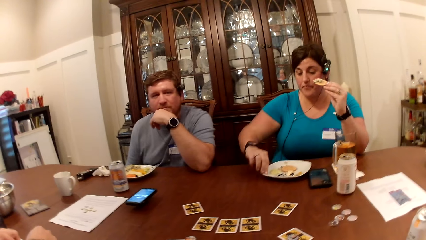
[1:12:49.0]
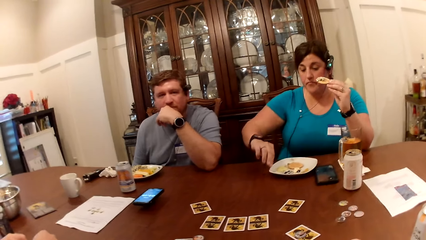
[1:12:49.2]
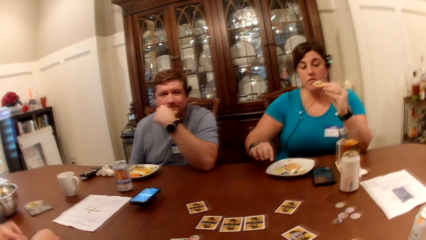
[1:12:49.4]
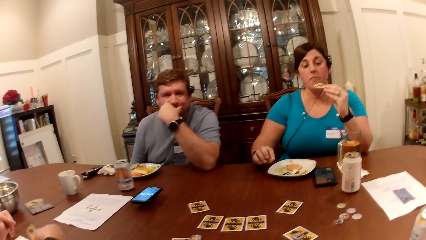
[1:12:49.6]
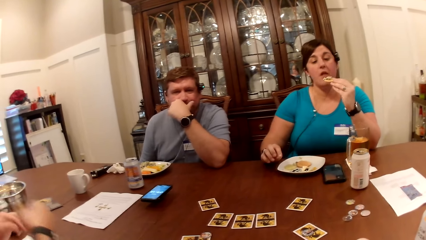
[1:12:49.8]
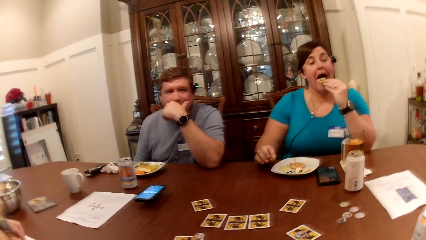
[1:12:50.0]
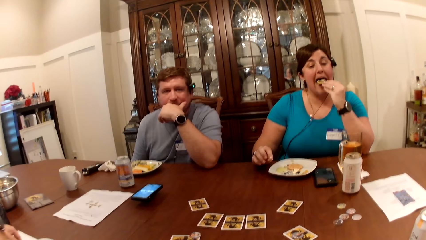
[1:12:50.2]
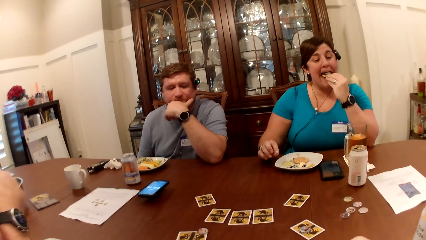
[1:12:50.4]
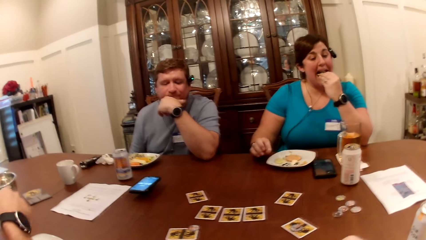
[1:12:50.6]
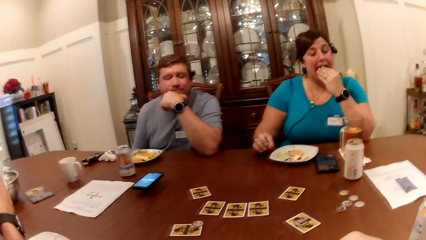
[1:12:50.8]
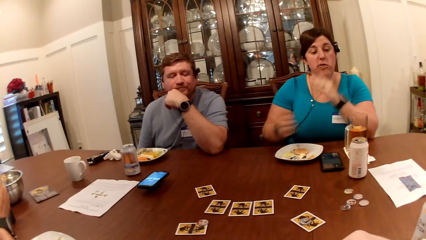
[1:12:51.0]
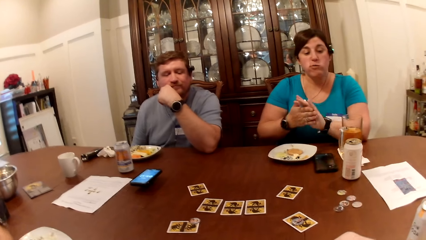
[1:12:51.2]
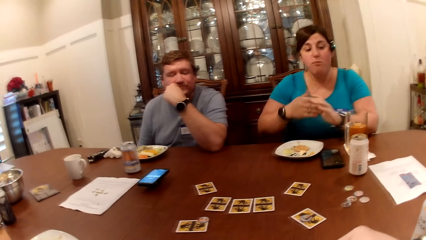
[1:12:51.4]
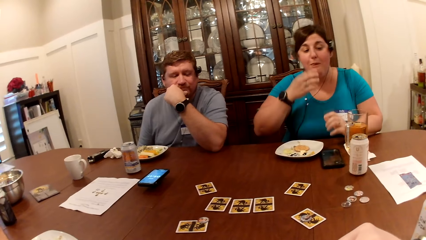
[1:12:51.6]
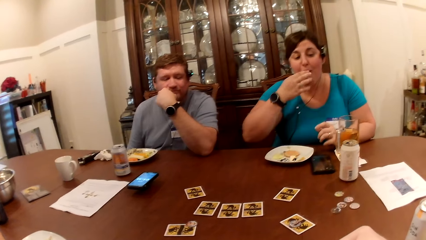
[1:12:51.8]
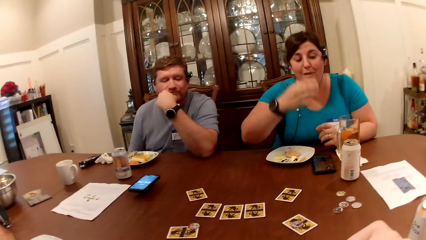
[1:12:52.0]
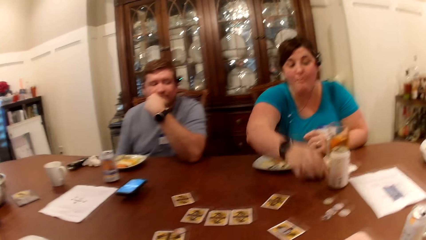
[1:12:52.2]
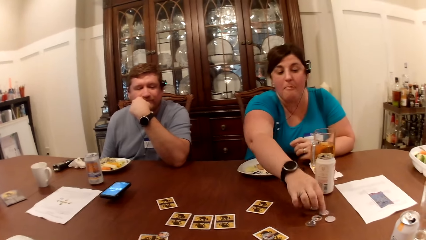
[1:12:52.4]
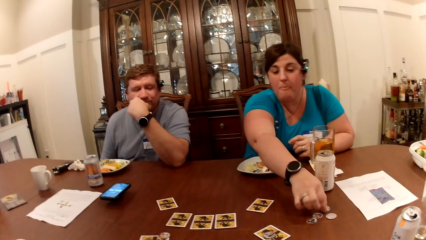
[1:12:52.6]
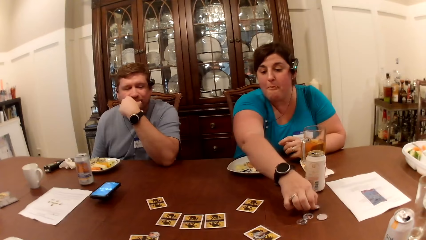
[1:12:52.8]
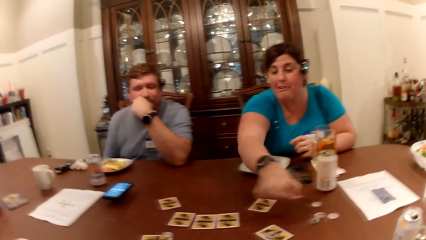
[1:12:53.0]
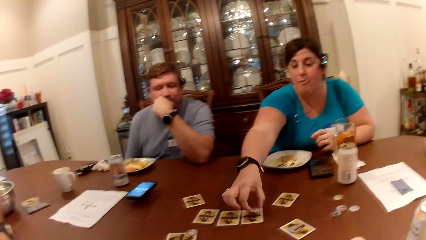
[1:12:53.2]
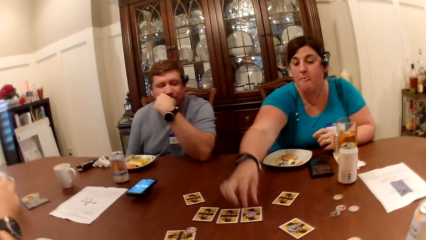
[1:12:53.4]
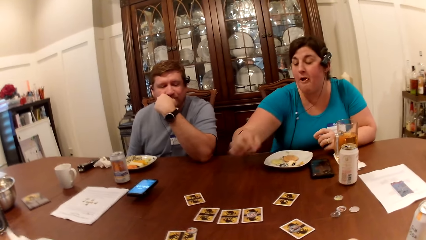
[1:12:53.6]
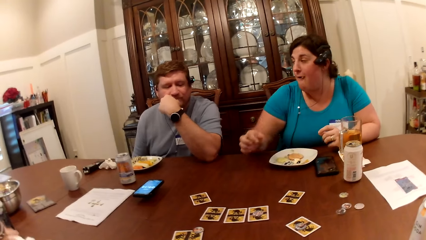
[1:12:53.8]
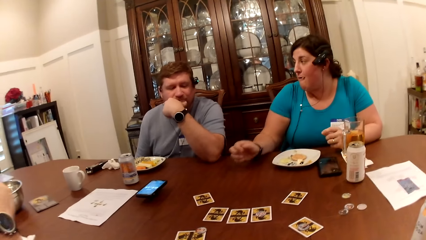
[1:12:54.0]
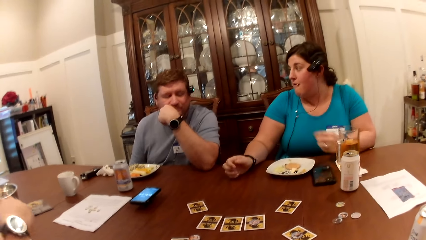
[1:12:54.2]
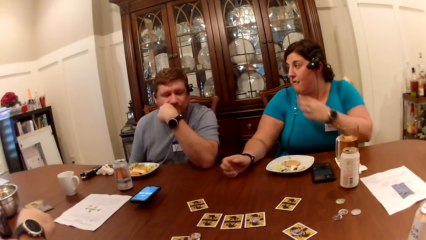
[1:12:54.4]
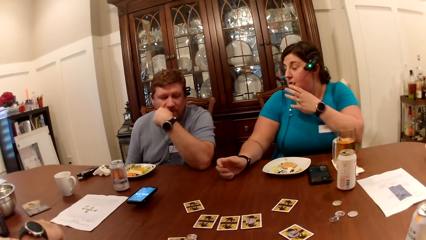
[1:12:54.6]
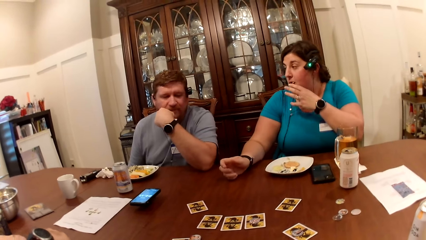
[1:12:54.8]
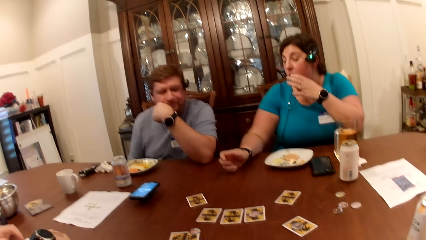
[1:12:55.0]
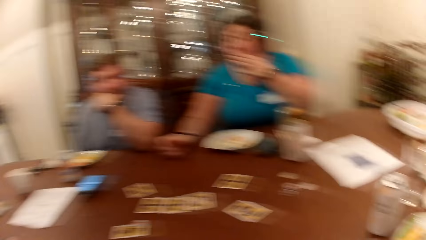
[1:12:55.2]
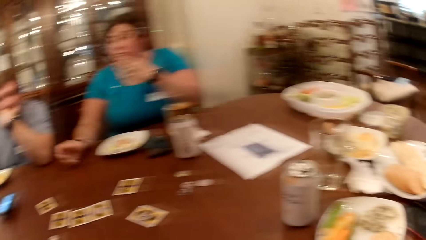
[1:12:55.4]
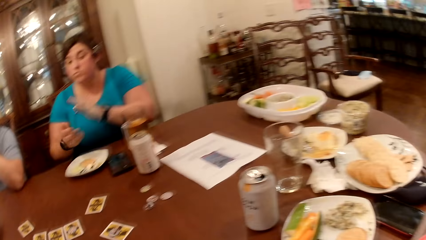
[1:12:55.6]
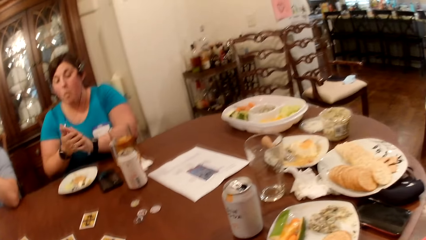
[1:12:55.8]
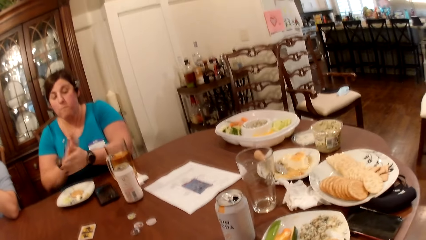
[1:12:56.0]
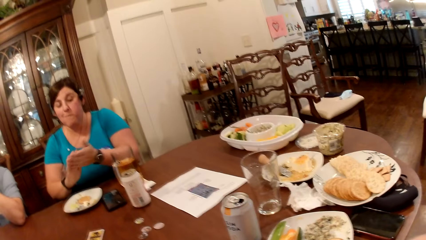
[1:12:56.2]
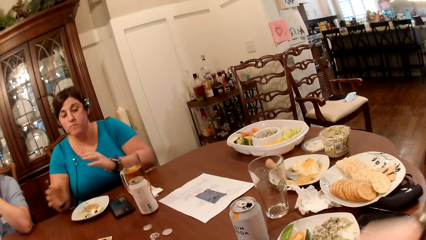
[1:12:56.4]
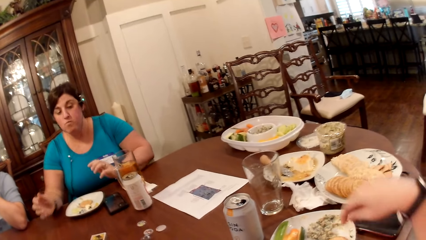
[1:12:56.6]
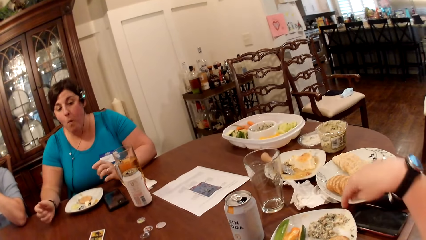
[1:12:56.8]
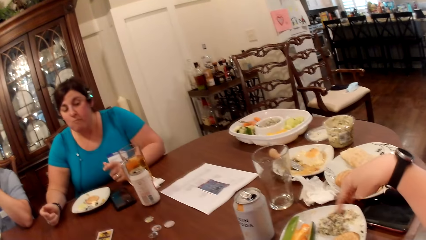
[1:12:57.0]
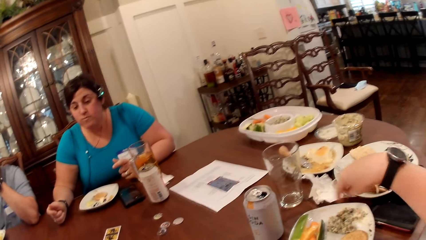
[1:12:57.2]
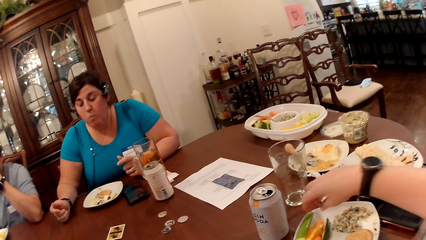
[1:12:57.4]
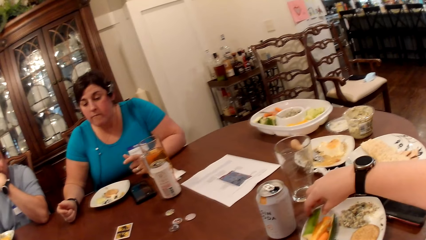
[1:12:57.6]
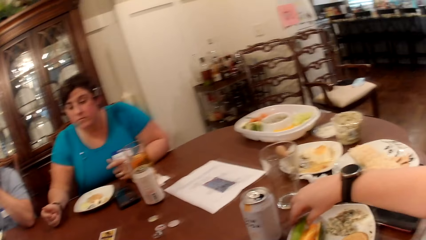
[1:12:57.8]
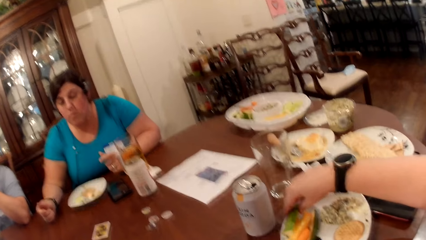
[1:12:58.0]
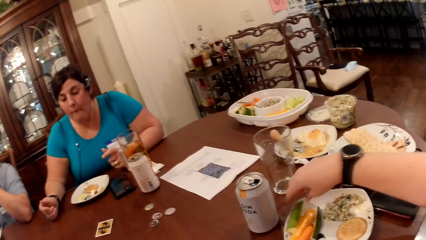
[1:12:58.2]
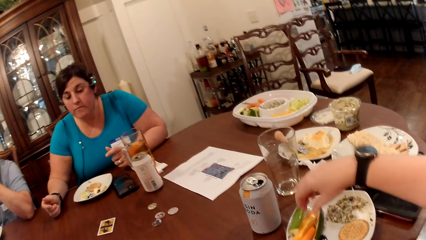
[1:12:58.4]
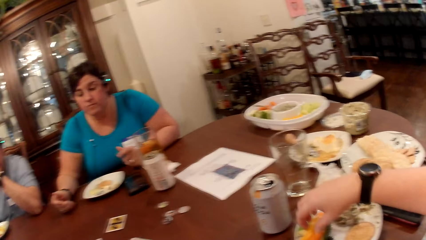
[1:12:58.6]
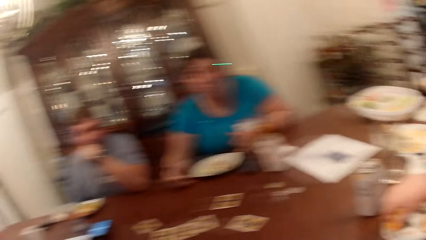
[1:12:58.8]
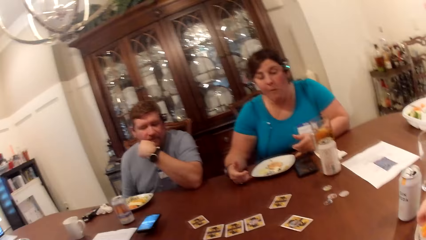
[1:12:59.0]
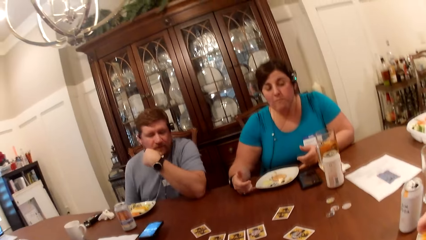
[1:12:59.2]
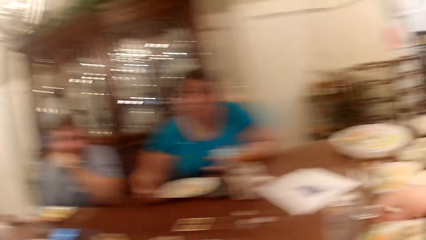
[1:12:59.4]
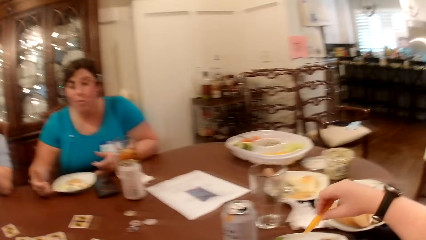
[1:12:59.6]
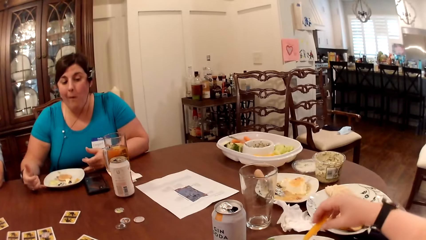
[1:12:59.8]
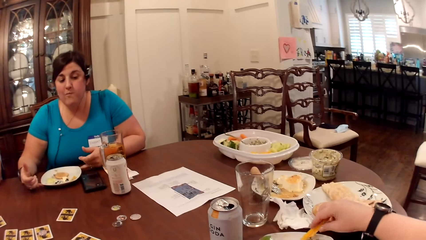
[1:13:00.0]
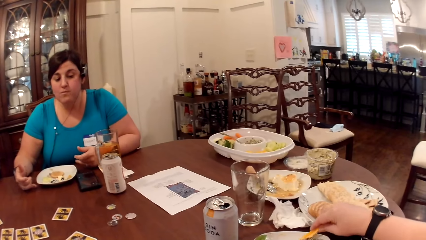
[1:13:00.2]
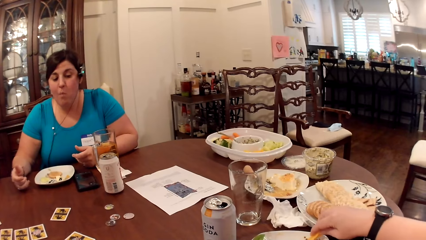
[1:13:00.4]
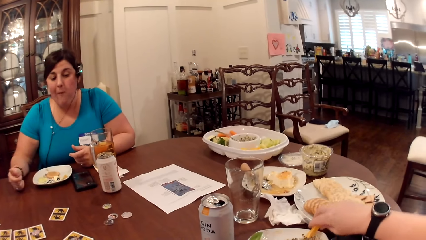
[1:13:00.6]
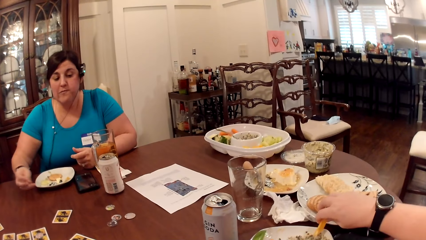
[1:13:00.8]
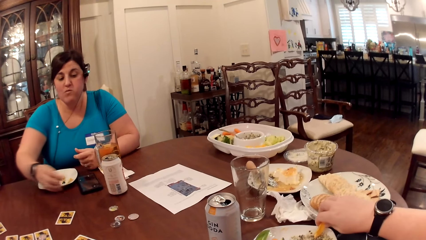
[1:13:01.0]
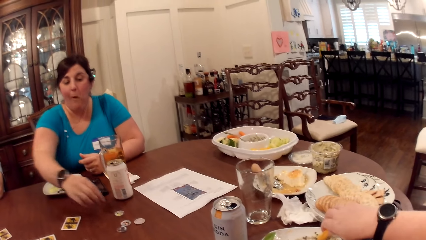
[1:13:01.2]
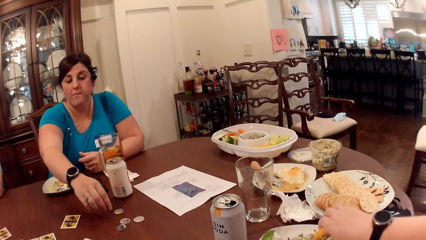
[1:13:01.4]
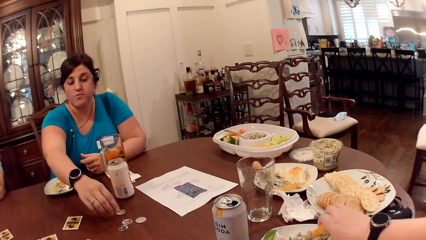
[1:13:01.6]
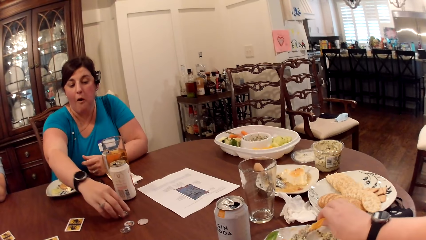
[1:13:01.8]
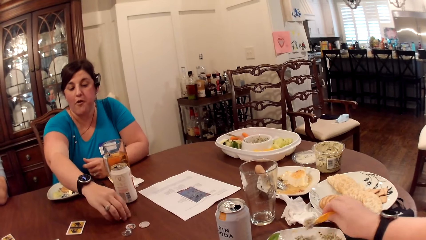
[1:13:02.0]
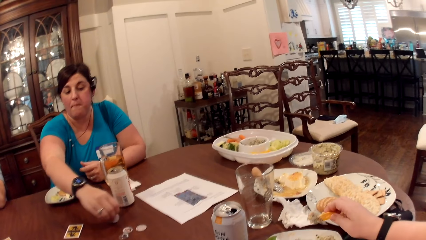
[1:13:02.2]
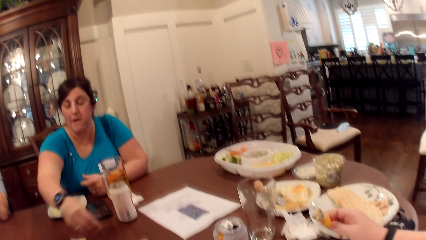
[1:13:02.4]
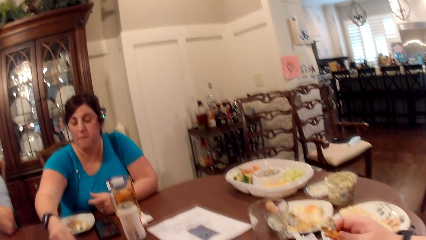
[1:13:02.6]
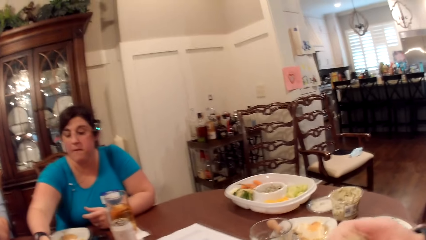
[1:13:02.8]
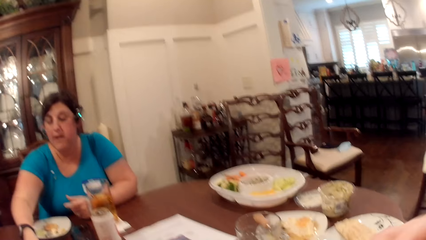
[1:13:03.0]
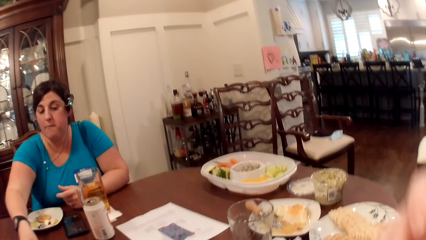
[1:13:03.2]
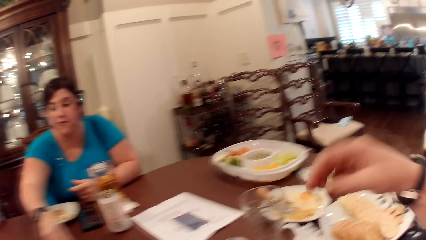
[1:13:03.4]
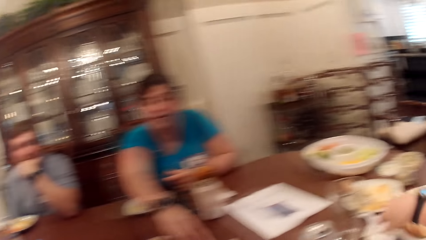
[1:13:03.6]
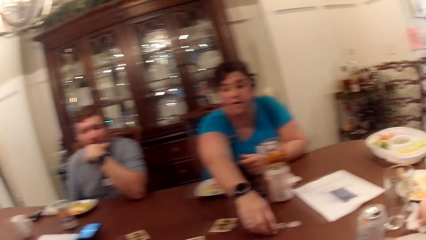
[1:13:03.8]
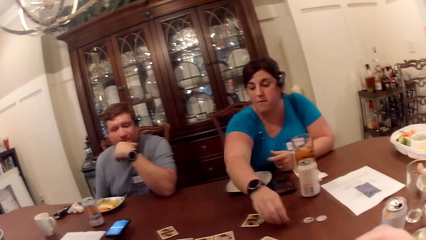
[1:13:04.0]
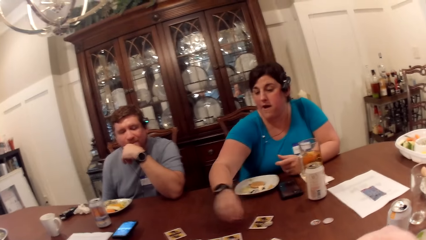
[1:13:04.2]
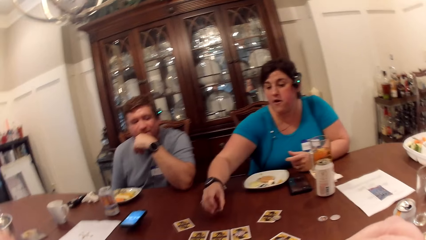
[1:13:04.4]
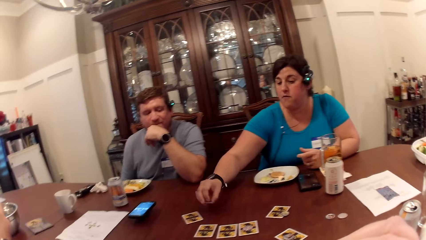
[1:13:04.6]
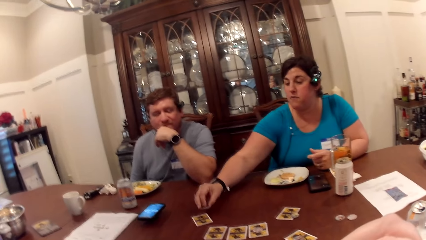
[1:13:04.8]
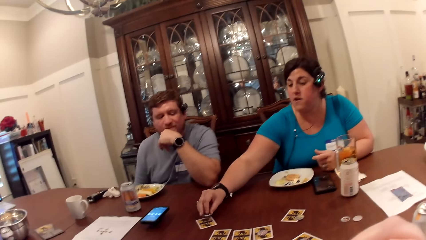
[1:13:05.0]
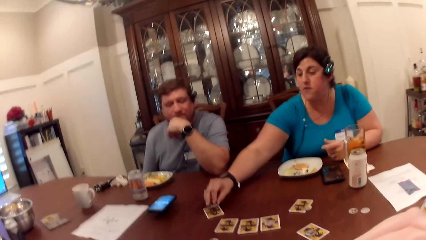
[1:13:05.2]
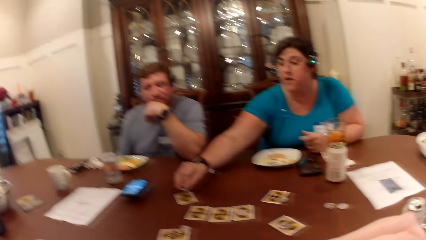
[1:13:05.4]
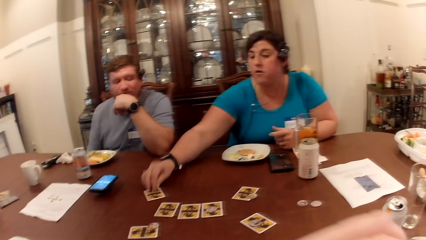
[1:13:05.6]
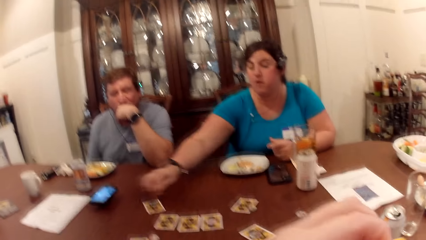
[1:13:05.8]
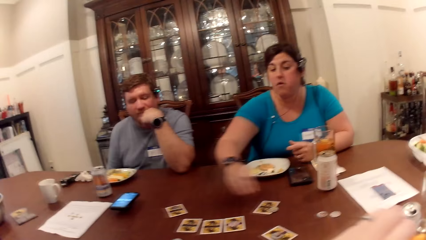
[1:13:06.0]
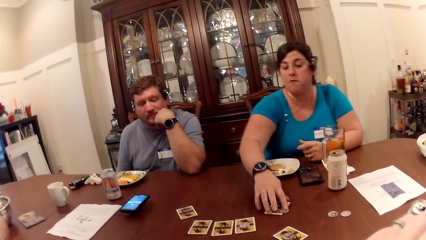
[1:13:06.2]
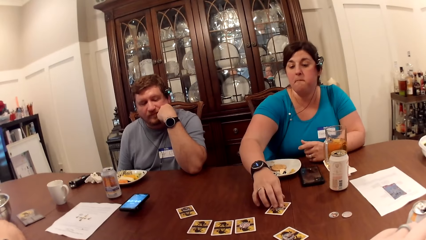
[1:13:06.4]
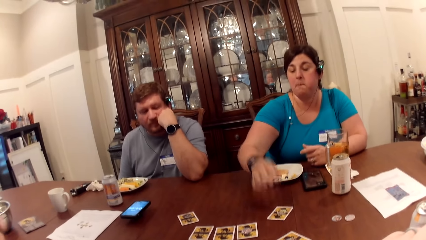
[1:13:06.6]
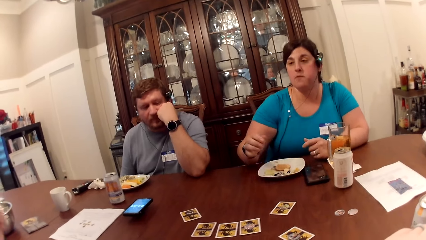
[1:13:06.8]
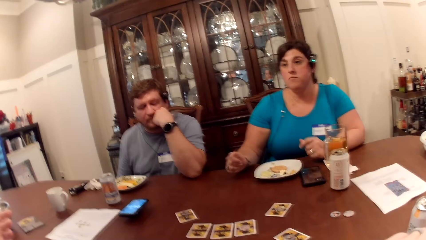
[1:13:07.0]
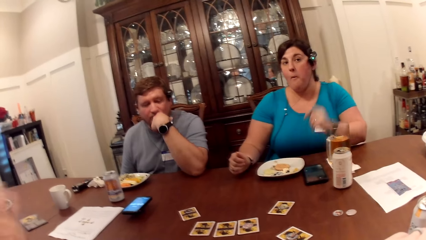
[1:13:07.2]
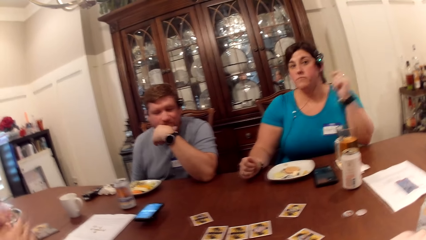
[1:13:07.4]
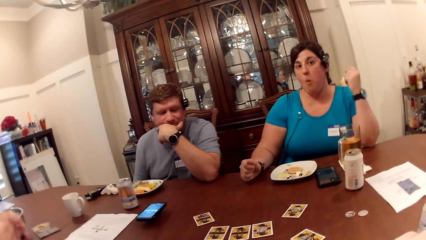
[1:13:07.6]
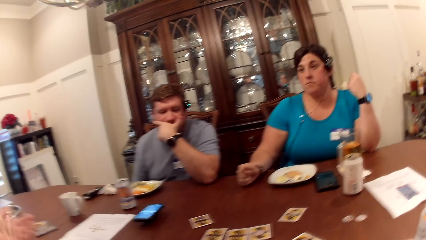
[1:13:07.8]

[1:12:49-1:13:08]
The woman cleans her right hand on the plate. She eats the biscuit in her left hand. She brushes her hands together. She touches her mouth with her right hand. She picks a chip from the table with her right hand. She places the chip in her right hand on top of a card on the table. She touches her mouth with her left hand. She brushes her hands together. The camera wearer looks around. She touches a slice of cucumber in the plate with her right hand. She picks a slice of pawpaw from the plate with her right hand. She scoops cream from the plate with the slice of pawpaw in her right hand. The woman picks a chip from the table with her right hand. She moves something on the table. The camera wearer eats the slice of pawpaw in her right hand. The woman picks a chip from the table with her right hand. The camera wearer wipes her hand with a serviette. The woman places the chip in her right hand on a card on the table. She moves the chip on a card with her right hand.
